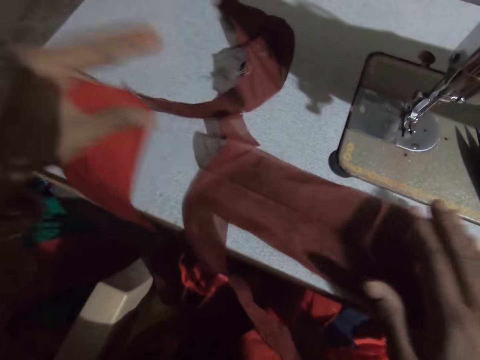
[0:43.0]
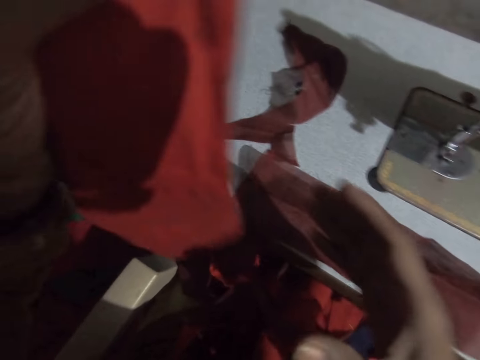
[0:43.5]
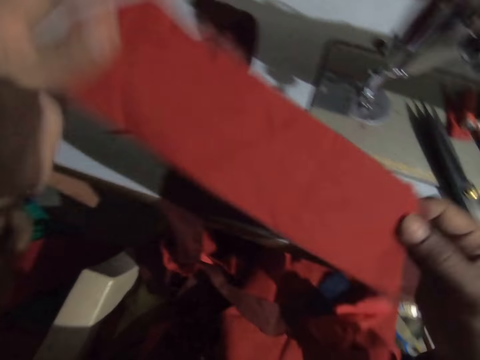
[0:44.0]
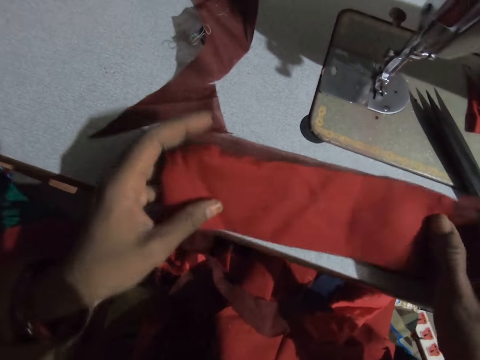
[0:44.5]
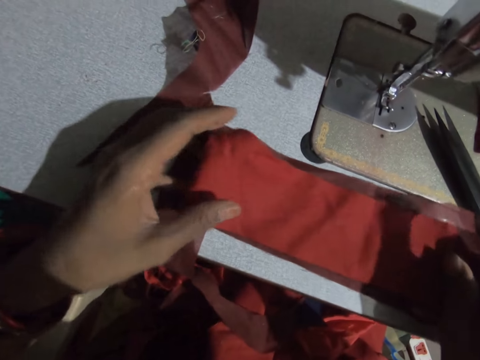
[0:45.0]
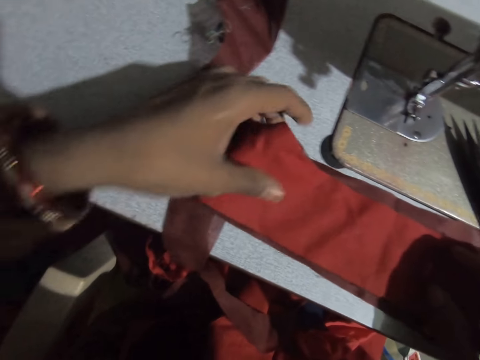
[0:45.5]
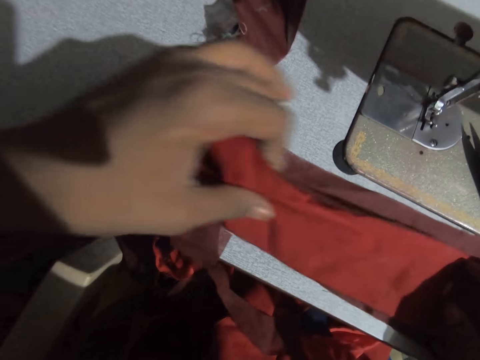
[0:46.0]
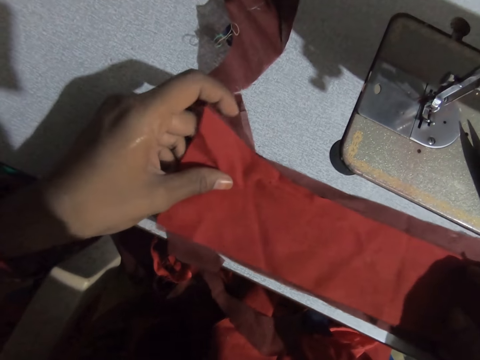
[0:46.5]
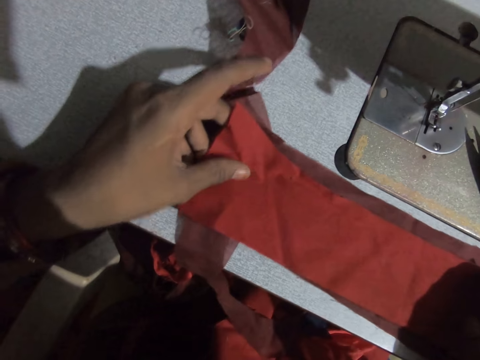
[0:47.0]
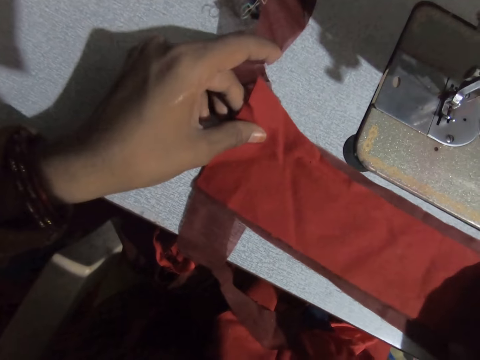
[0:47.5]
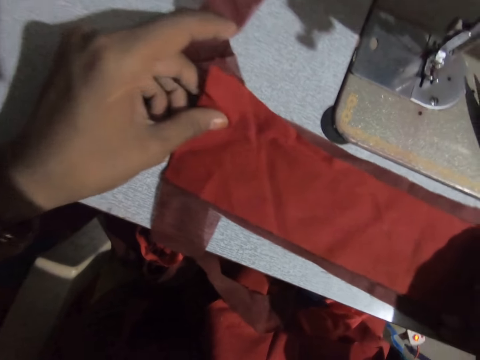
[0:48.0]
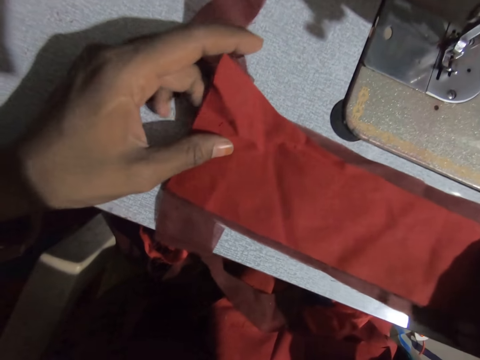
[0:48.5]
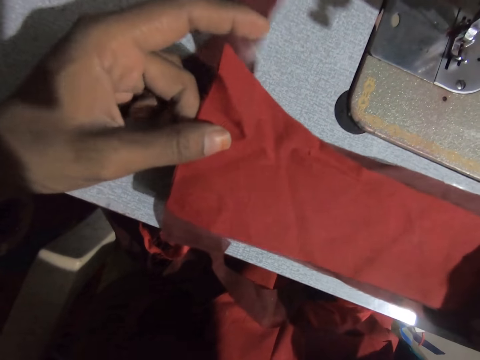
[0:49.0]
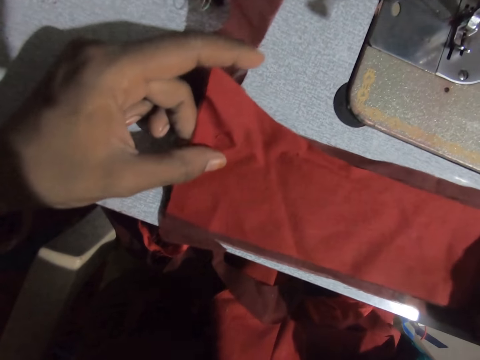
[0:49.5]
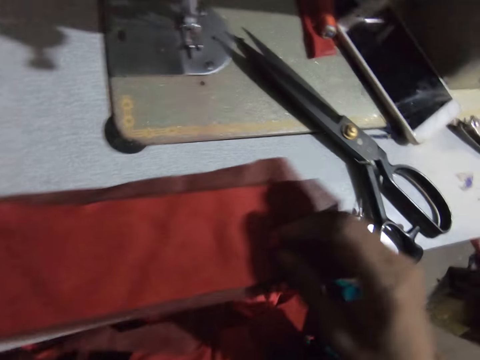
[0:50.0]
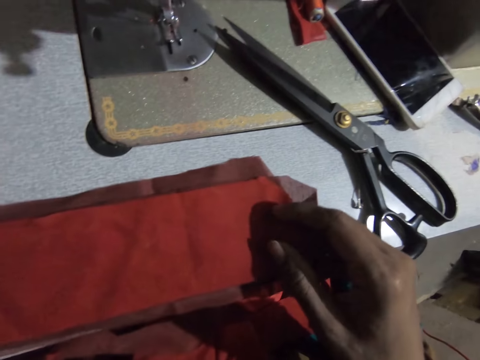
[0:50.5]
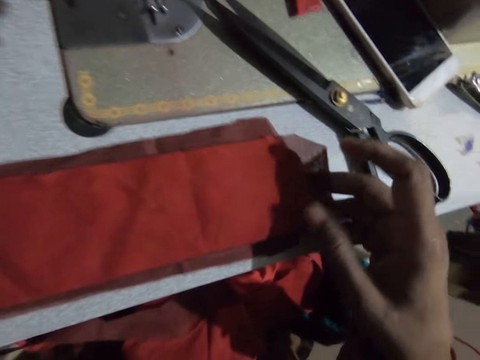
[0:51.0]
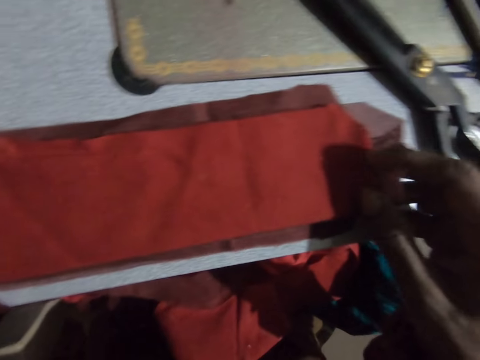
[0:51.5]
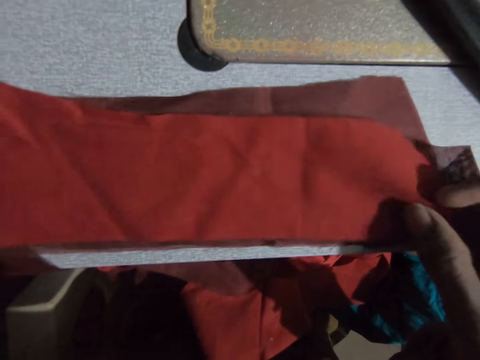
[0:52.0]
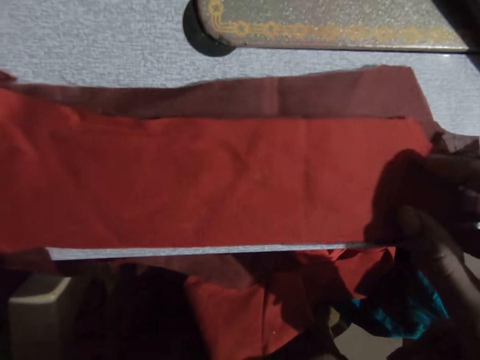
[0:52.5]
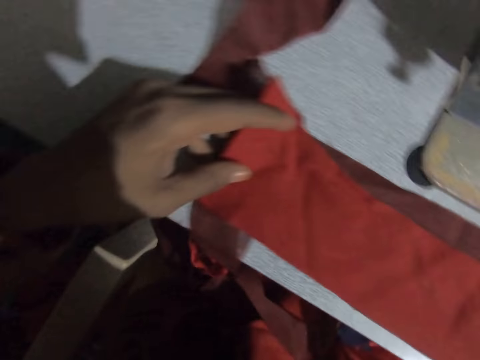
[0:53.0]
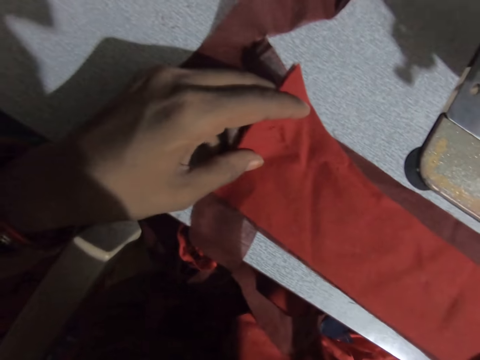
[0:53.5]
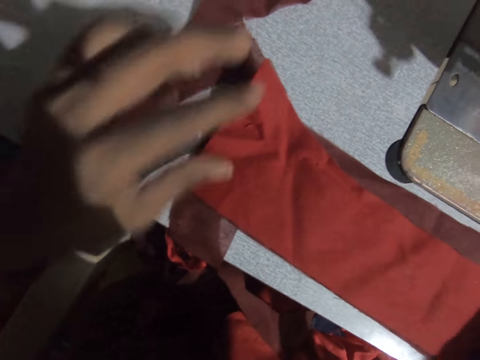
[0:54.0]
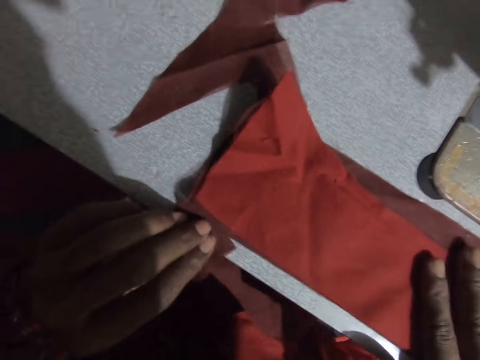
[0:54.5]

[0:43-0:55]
The camera wearer aligns the piece of cloth on the cut piece of cloth with both hands.

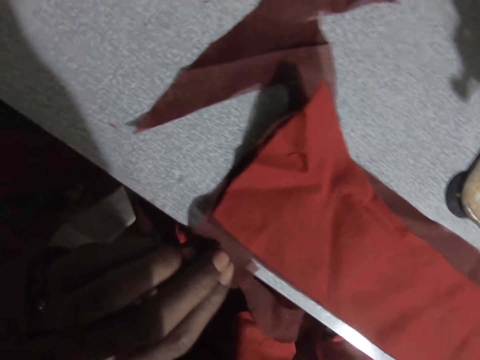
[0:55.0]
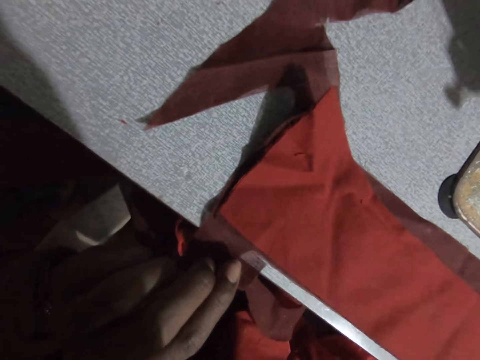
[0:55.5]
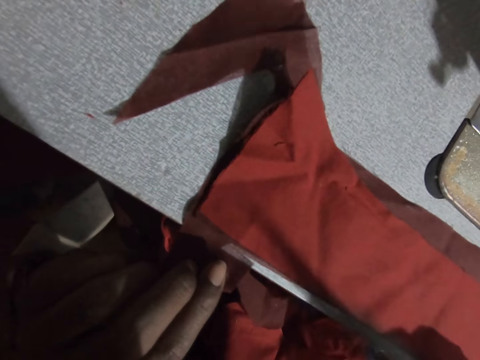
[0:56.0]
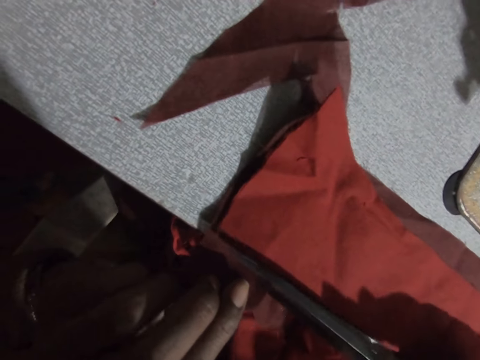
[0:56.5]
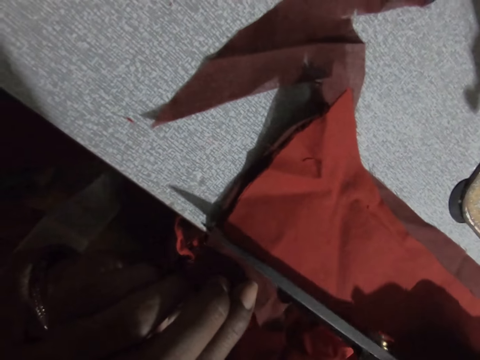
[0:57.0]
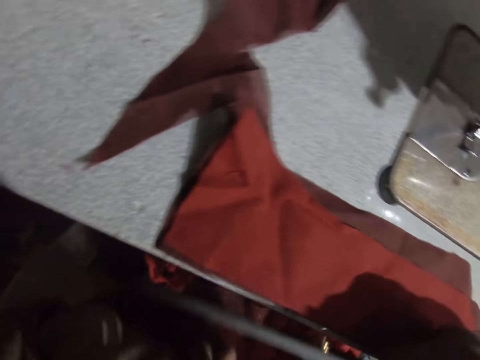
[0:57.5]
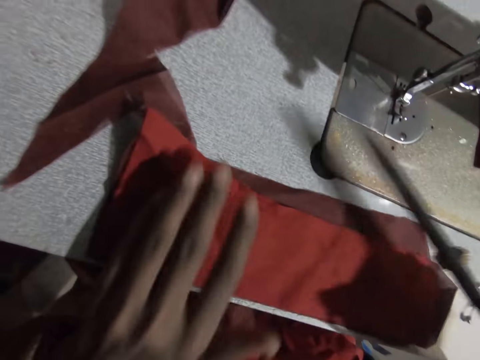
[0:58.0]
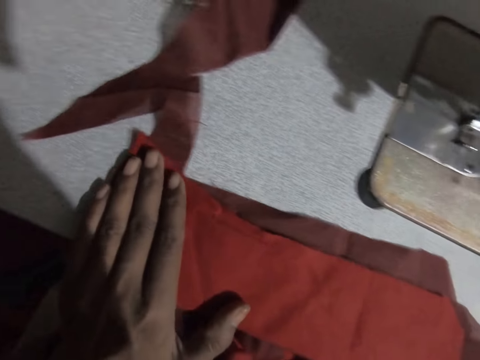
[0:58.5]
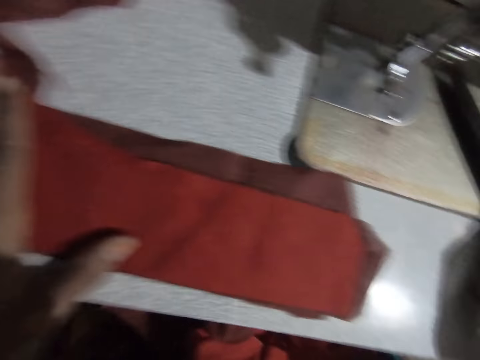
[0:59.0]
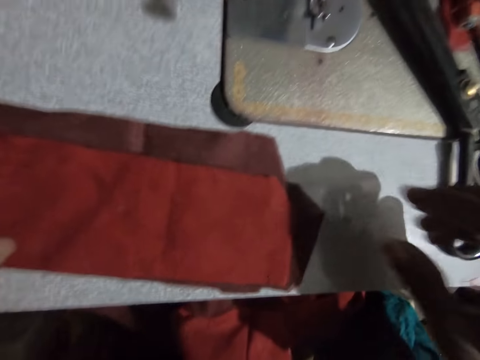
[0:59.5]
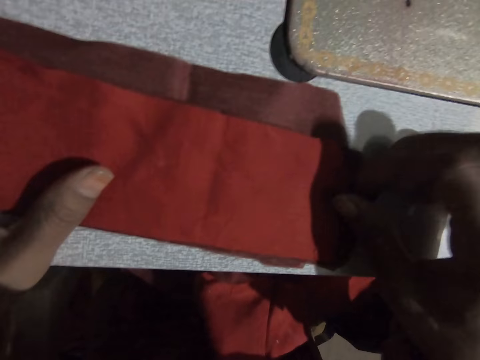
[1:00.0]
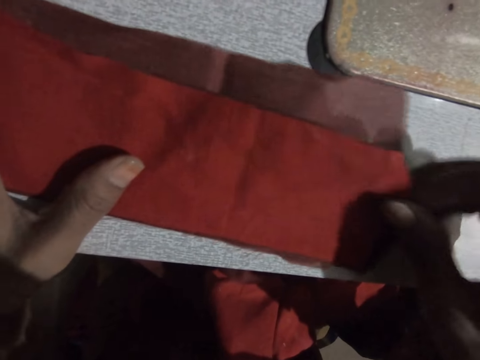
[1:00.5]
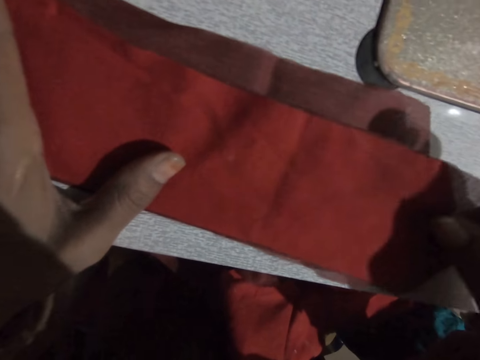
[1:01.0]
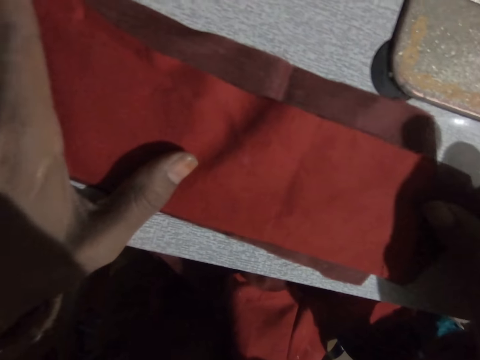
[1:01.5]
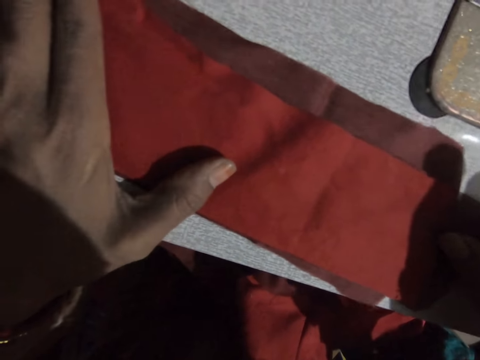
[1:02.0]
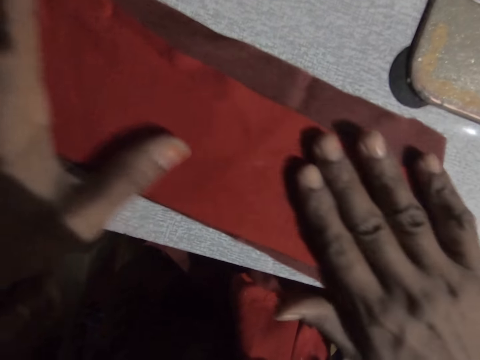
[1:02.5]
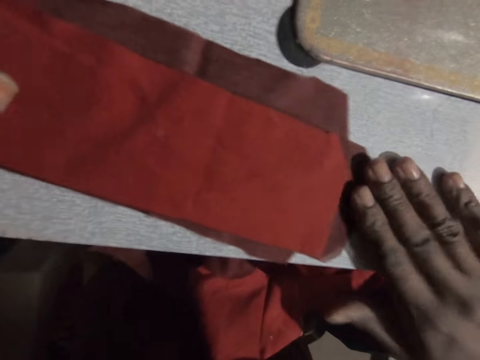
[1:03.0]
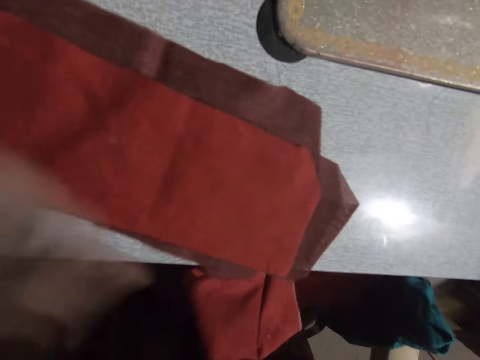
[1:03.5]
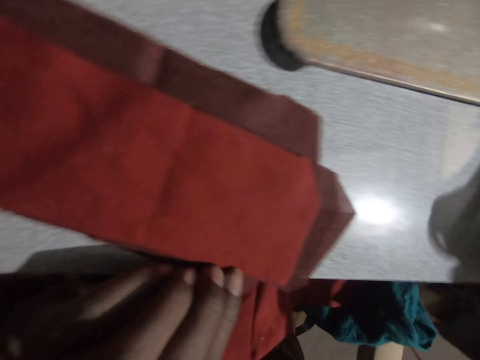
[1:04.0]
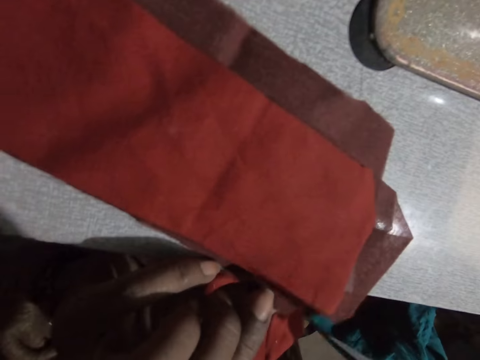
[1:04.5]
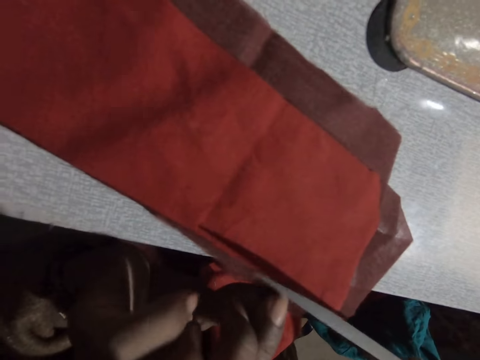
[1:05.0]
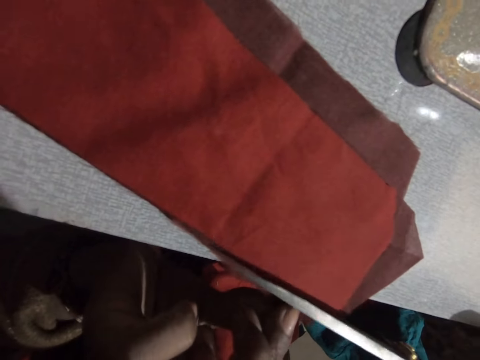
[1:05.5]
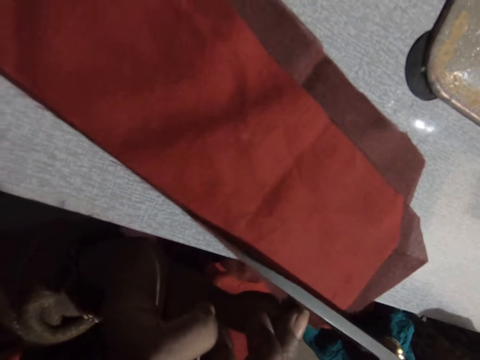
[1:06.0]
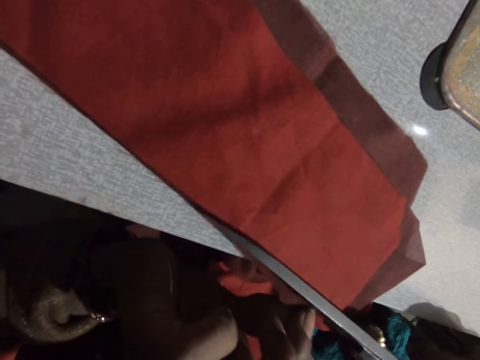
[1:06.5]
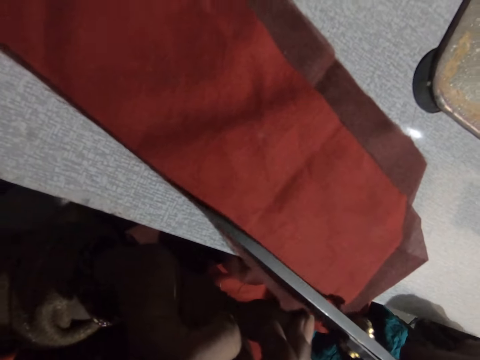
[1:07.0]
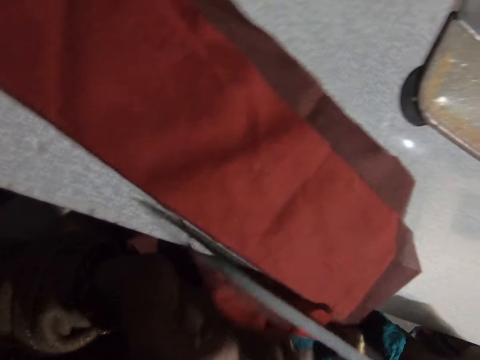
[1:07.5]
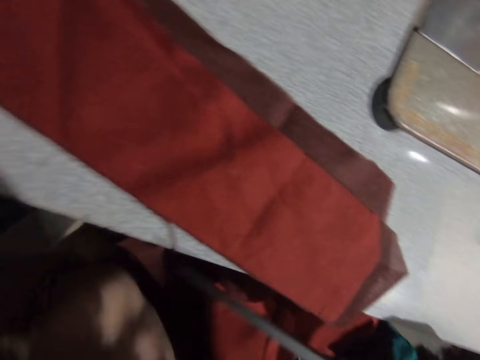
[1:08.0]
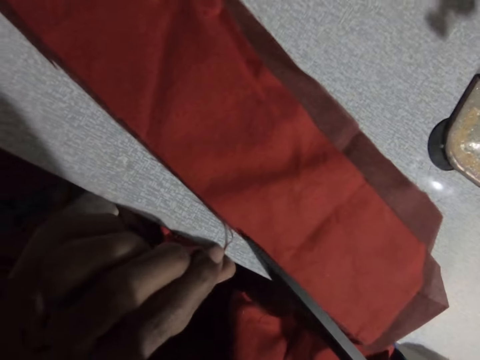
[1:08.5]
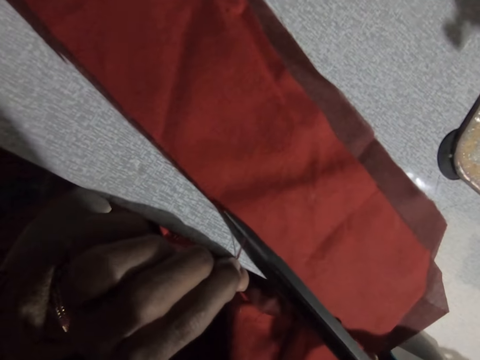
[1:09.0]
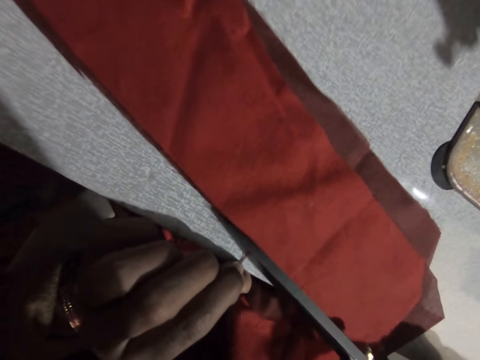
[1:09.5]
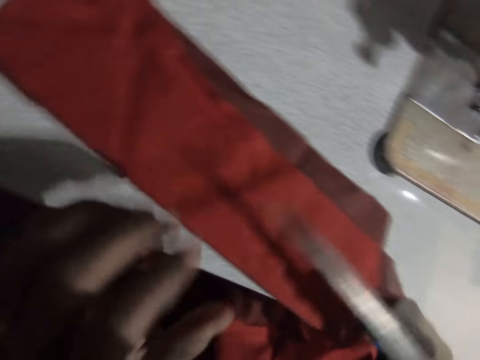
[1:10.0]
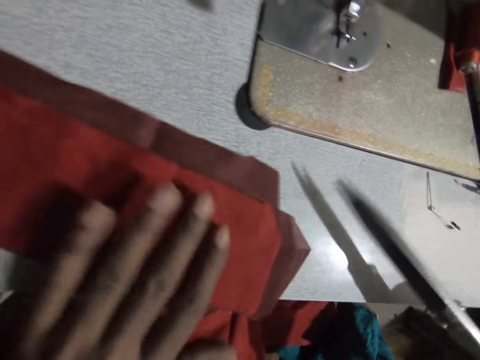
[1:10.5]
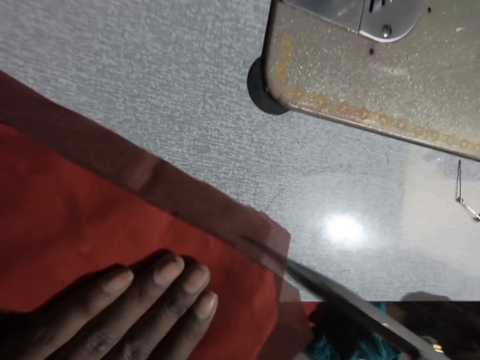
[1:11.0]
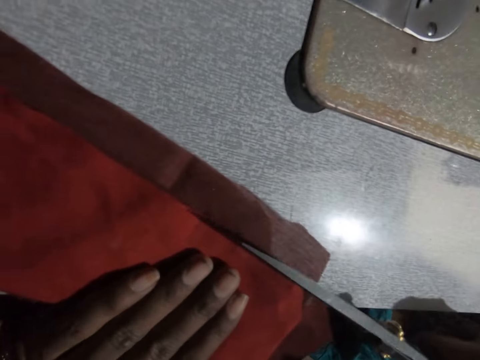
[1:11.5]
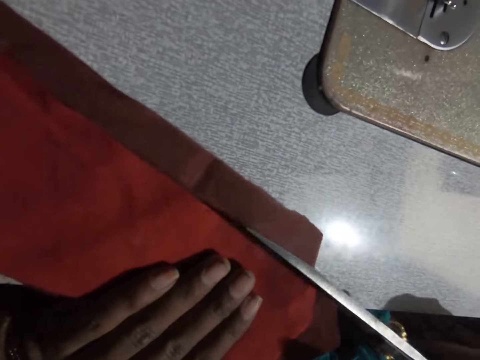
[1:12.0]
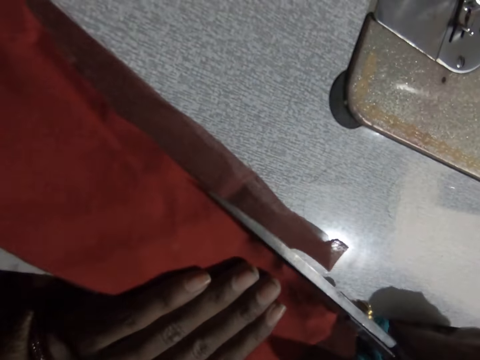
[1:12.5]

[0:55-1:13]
The camera wearer cuts the piece of cloth with the scissors in his right hand. He pushes the cloth aside. He straightens the piece of cloth on the sewing machine with his right hand. He cuts the piece of cloth with the scissors in his right hand.
